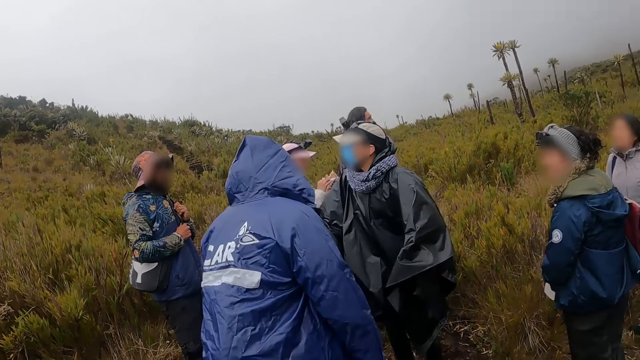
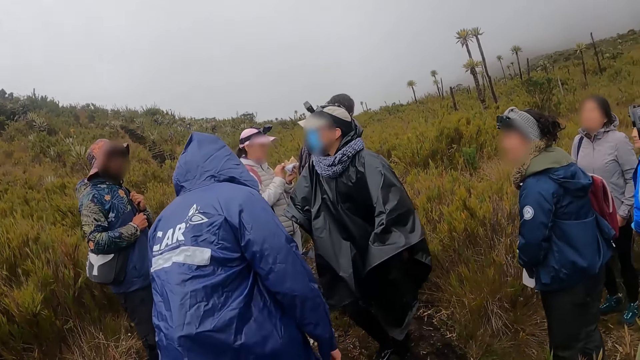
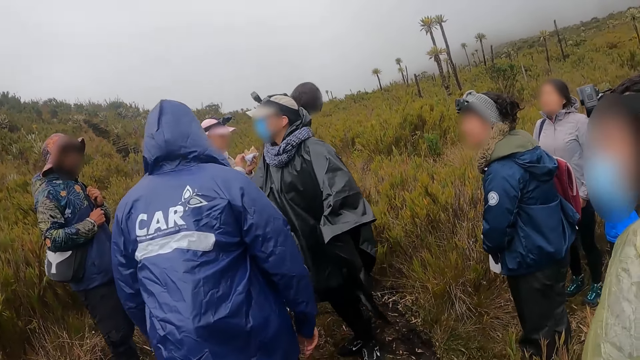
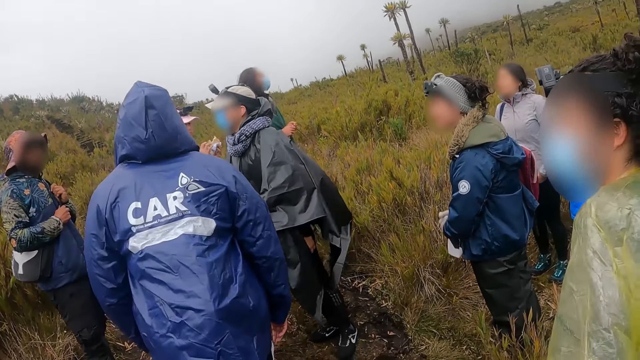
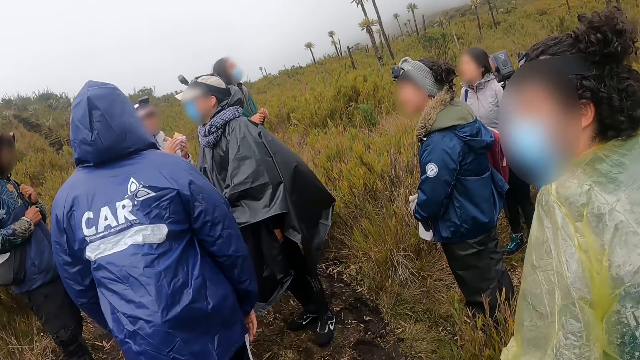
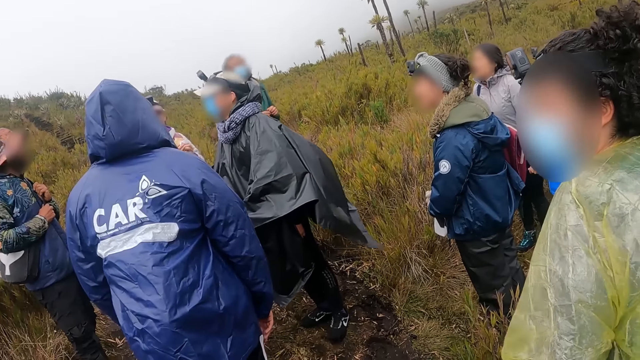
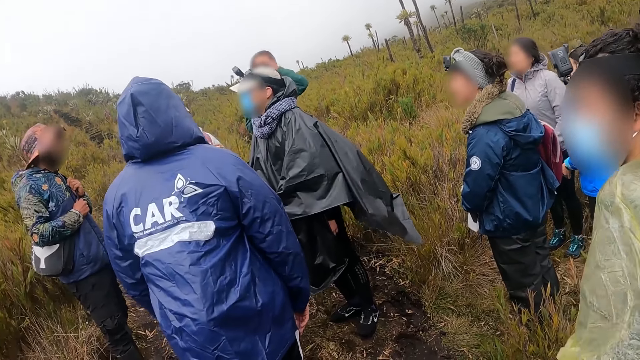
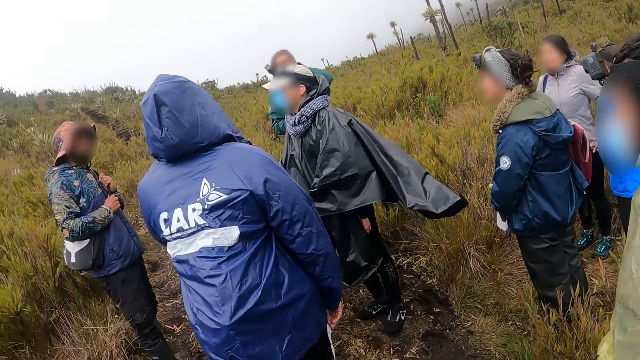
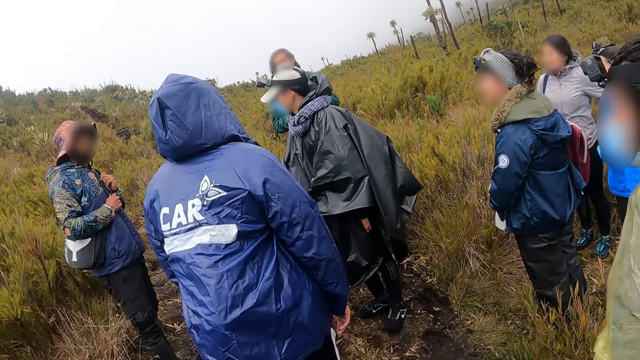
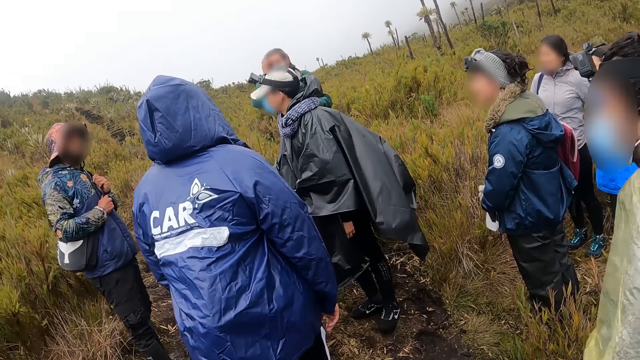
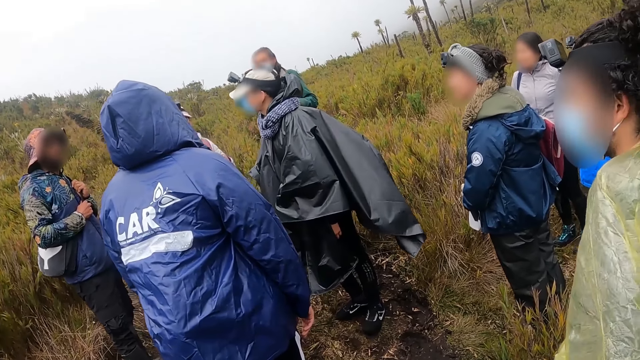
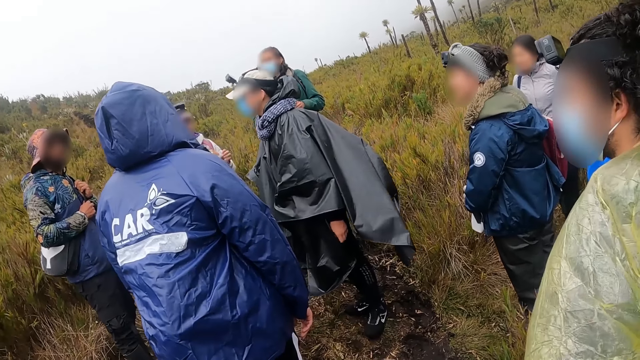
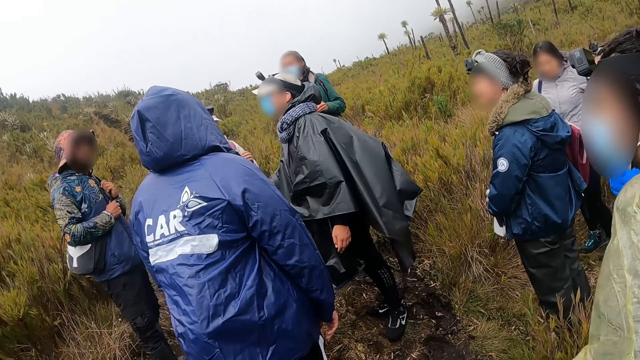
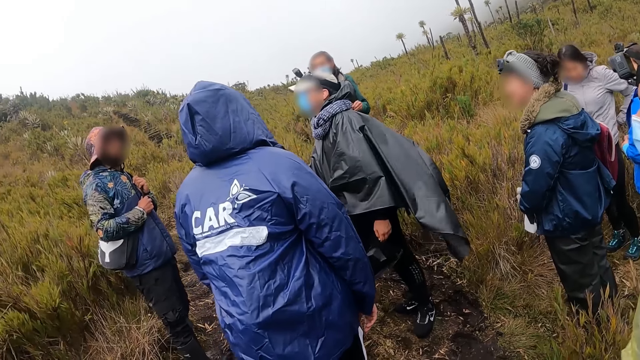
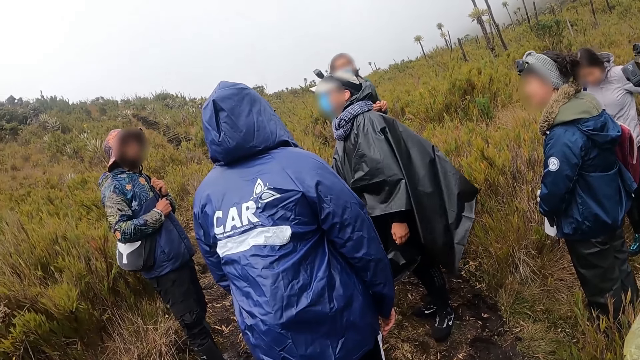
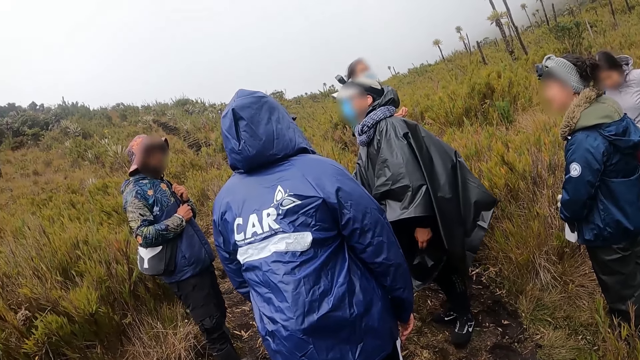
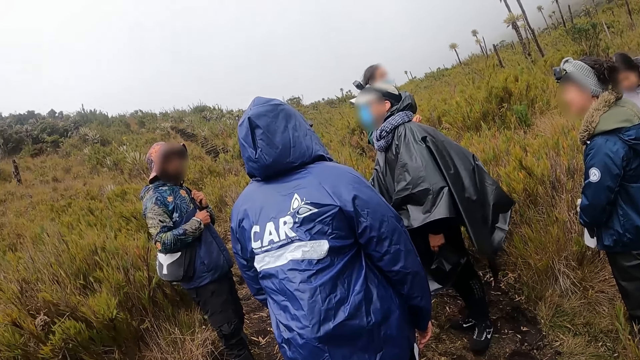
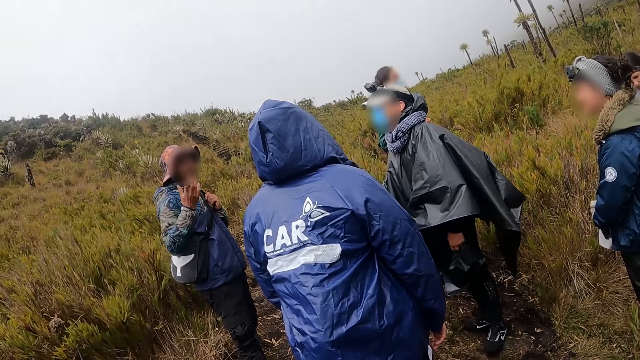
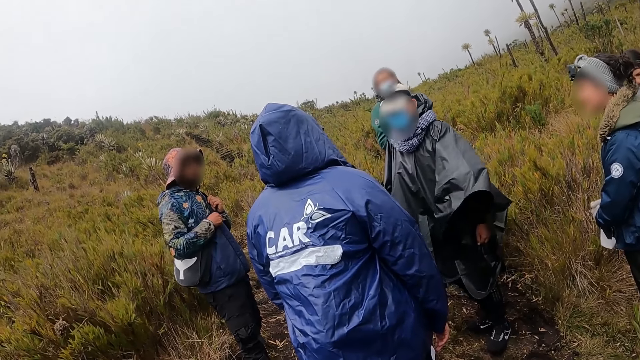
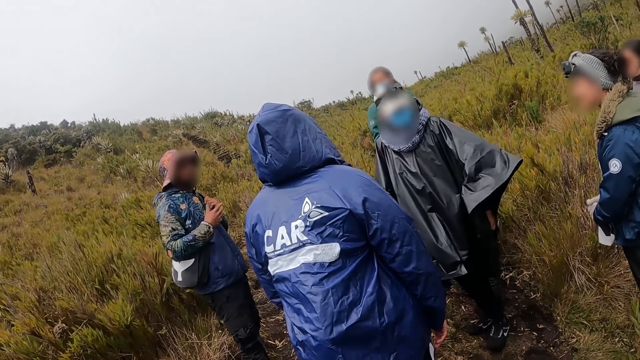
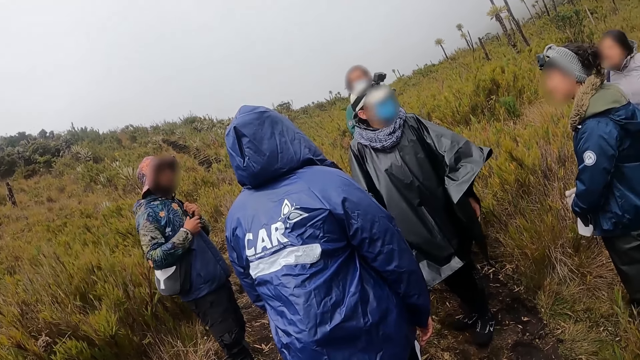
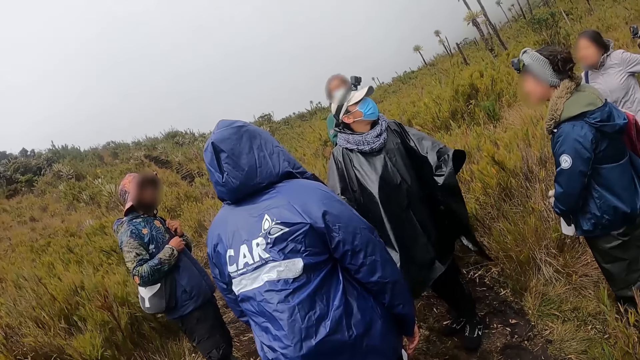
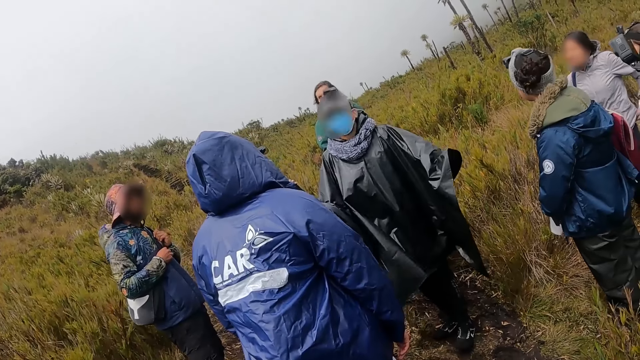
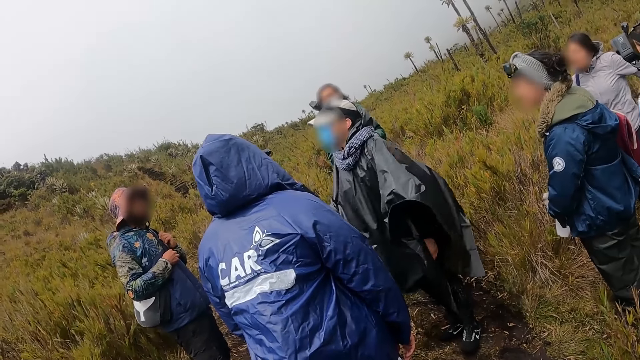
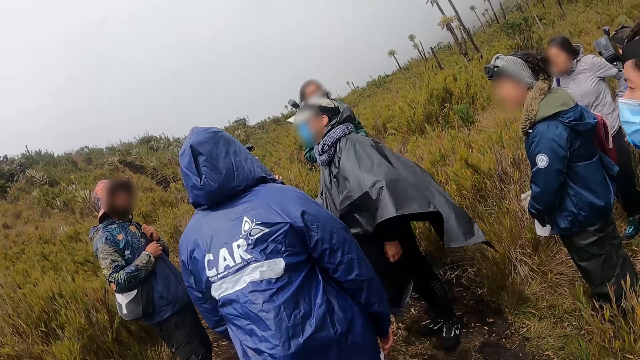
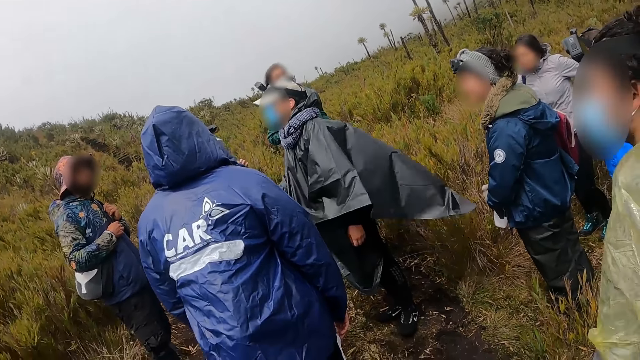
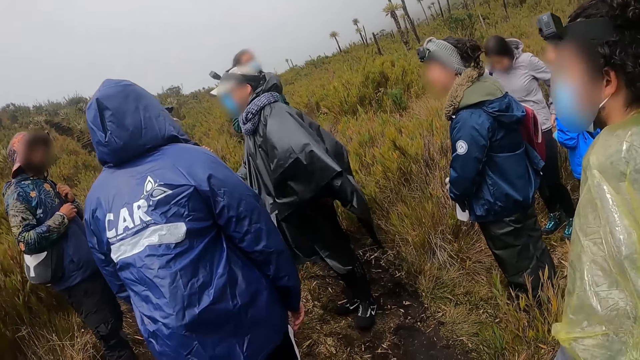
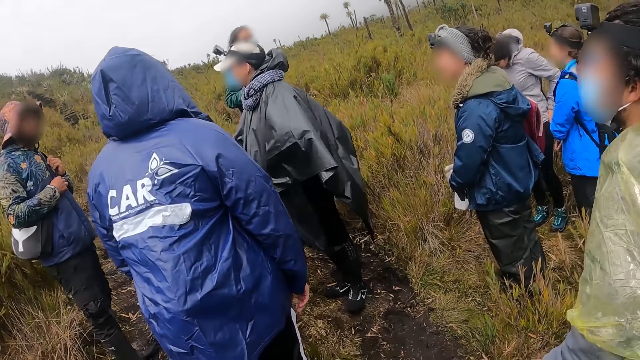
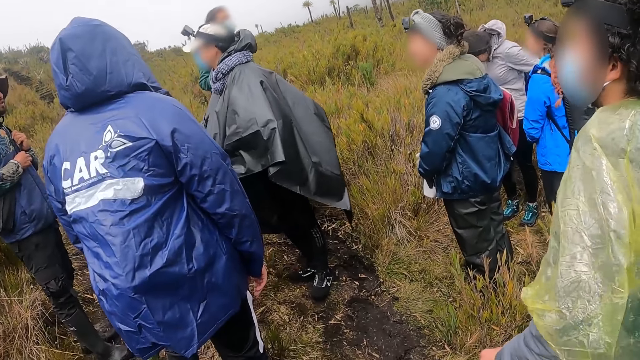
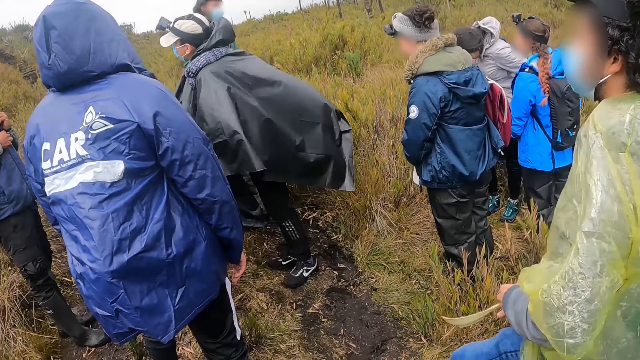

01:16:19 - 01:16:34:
The camera wearer looks around. A man touches the hair. The camera wearer looks around. Another man interacts with the group and the camera wearer. A third man converses with a fourth man. Another man looks around. The camera wearer looks around.

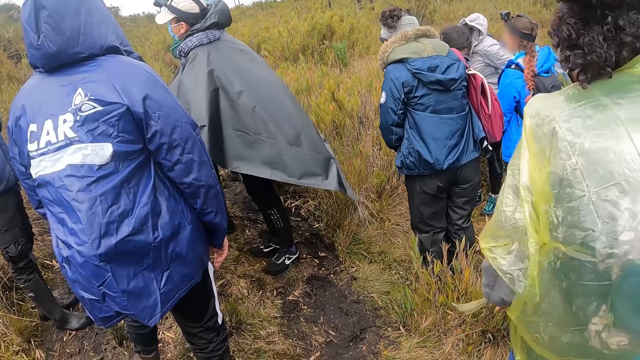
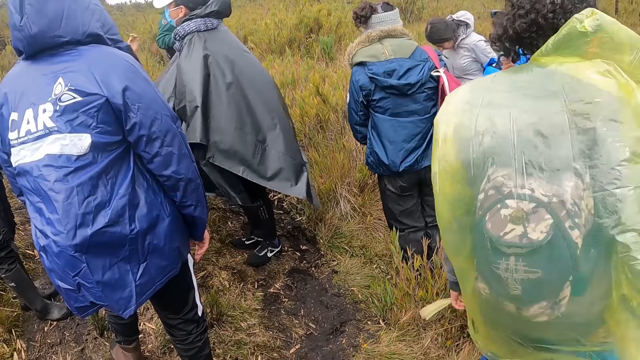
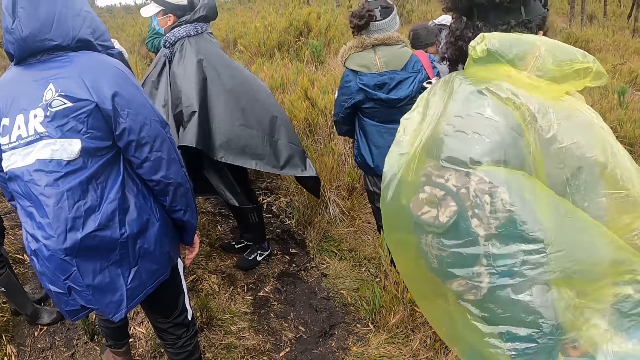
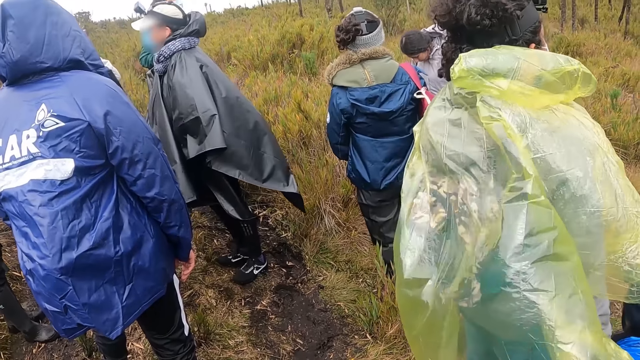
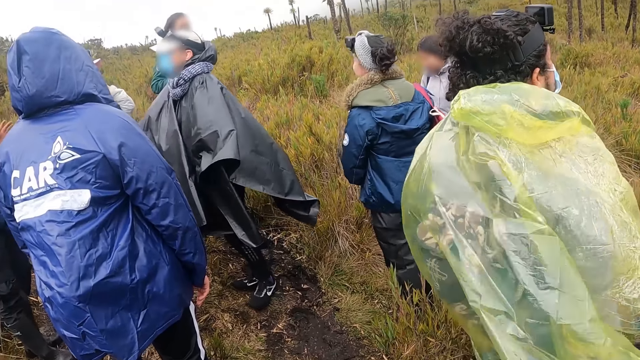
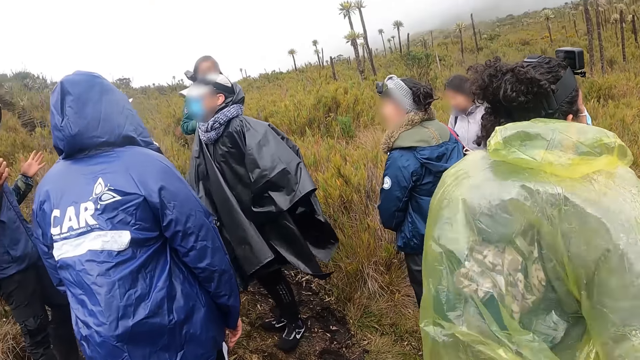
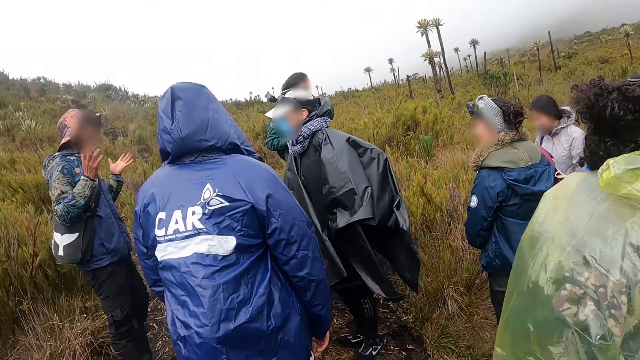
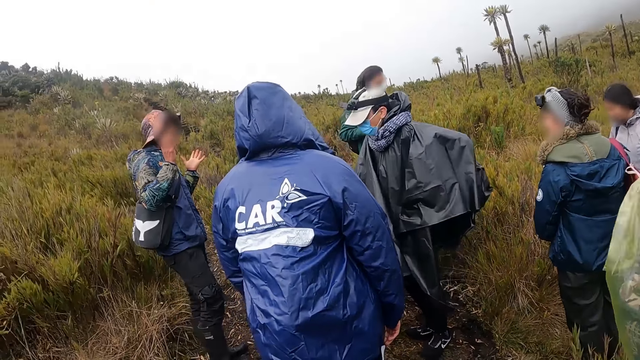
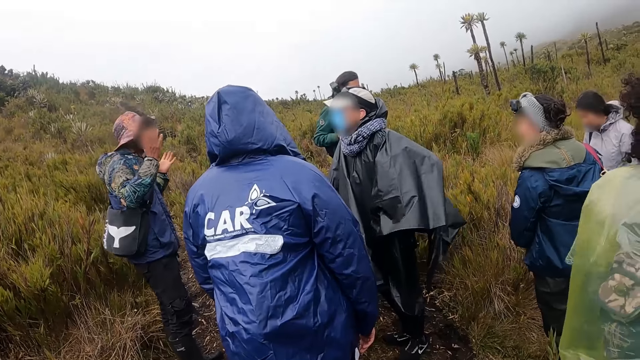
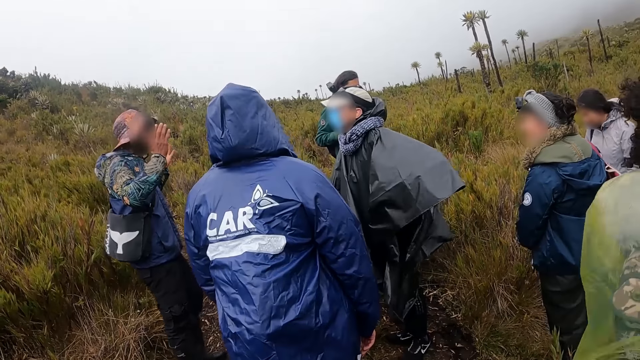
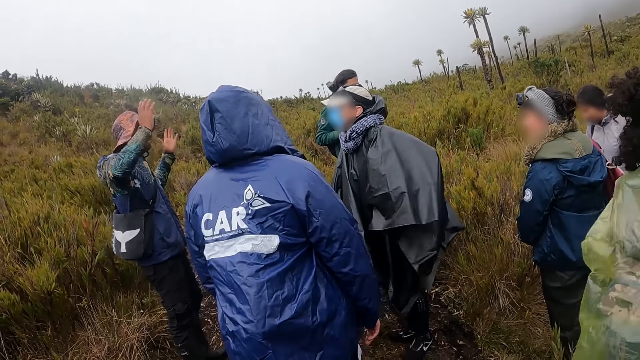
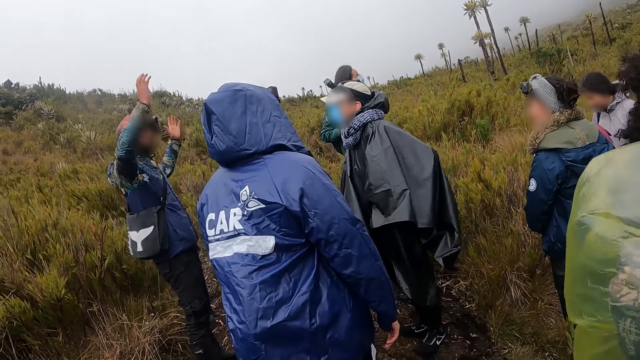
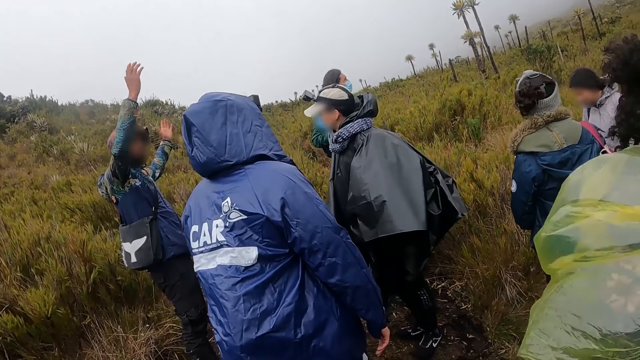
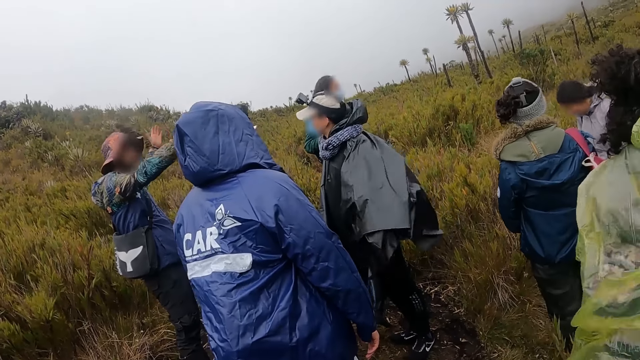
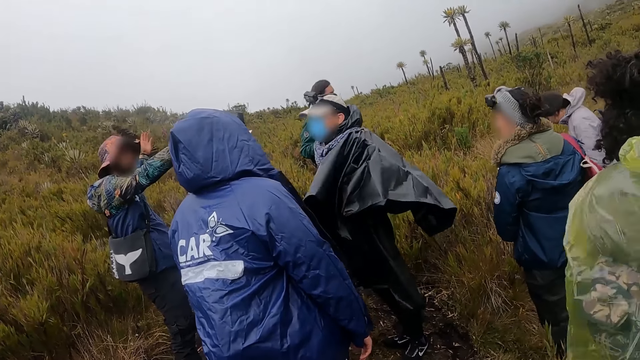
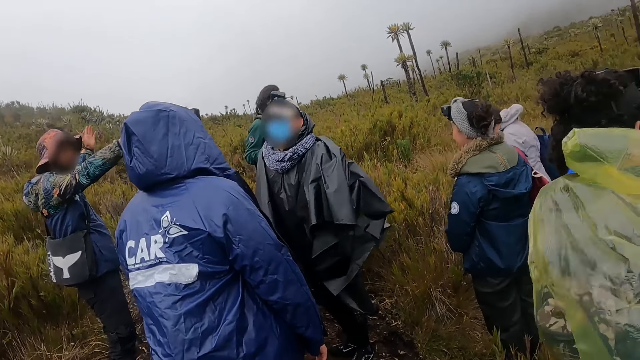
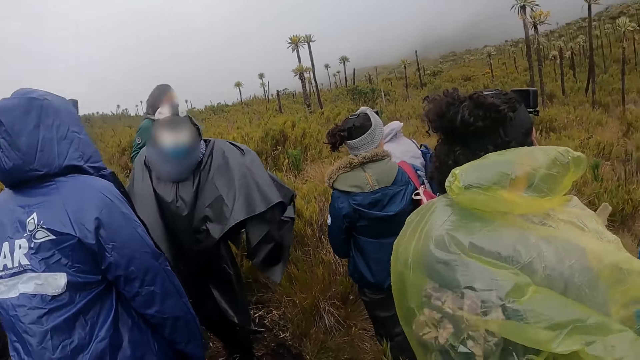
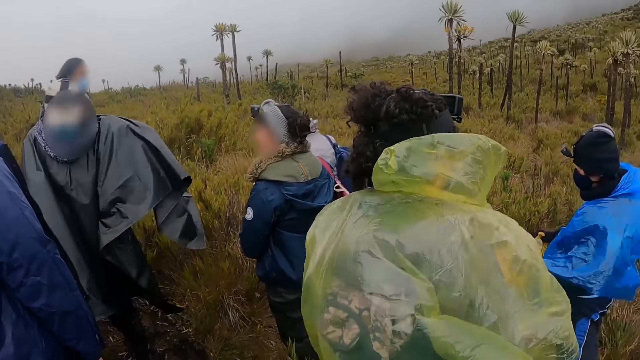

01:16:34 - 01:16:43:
A man converses with another man. The first man lifts both hands. The first man converses with the other man.
